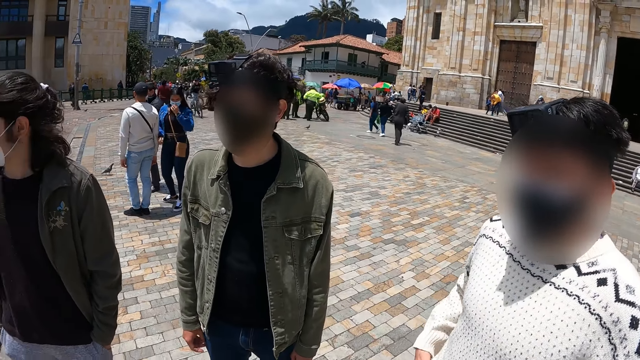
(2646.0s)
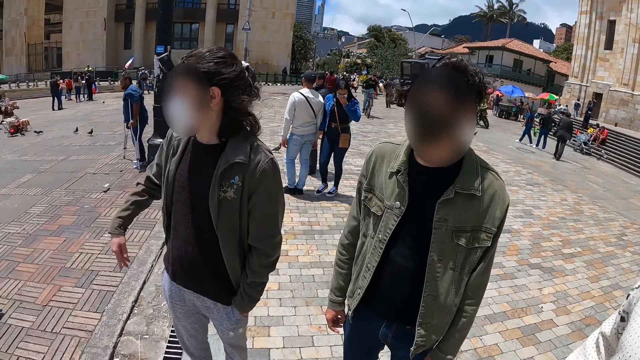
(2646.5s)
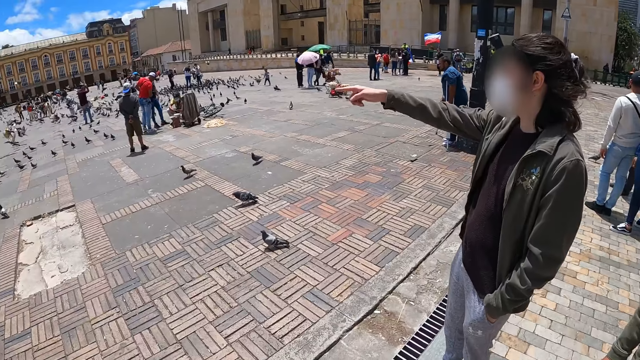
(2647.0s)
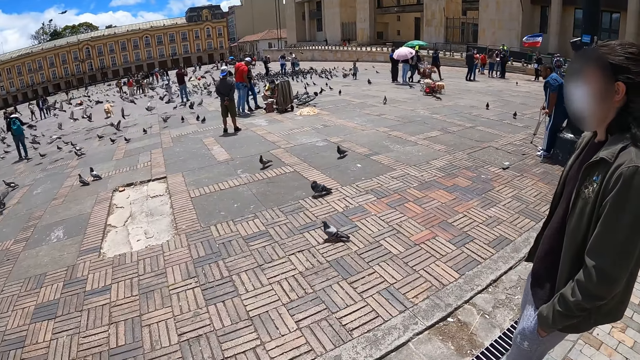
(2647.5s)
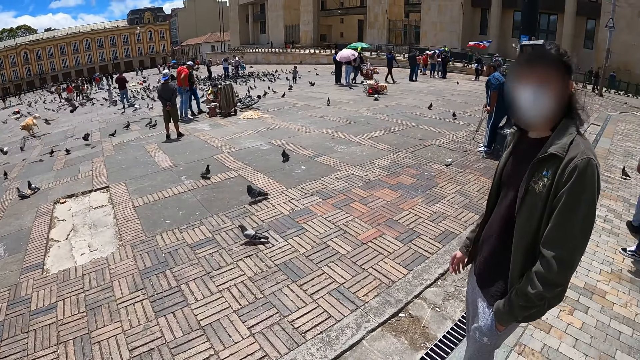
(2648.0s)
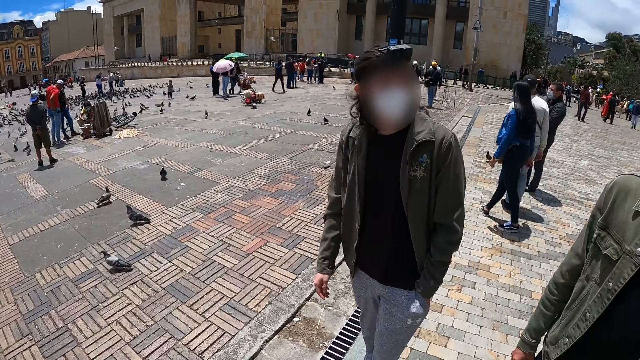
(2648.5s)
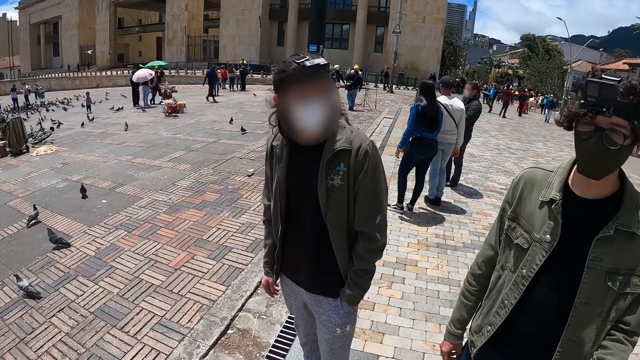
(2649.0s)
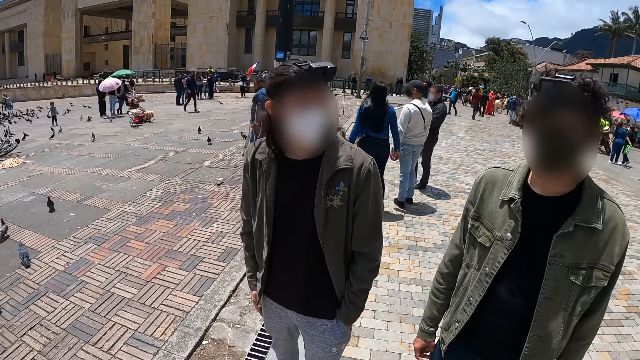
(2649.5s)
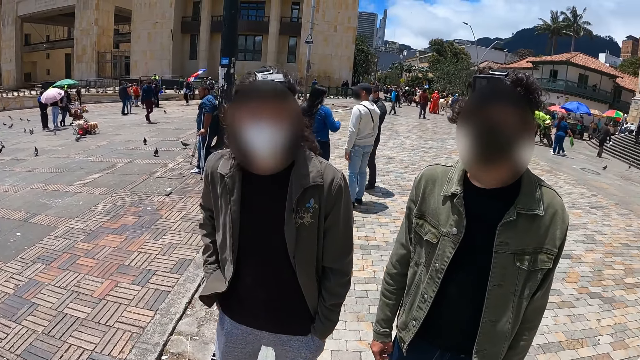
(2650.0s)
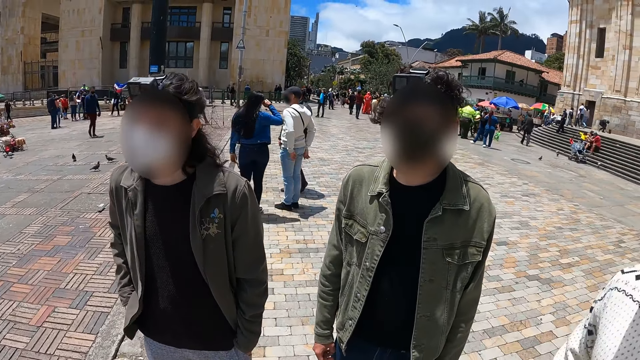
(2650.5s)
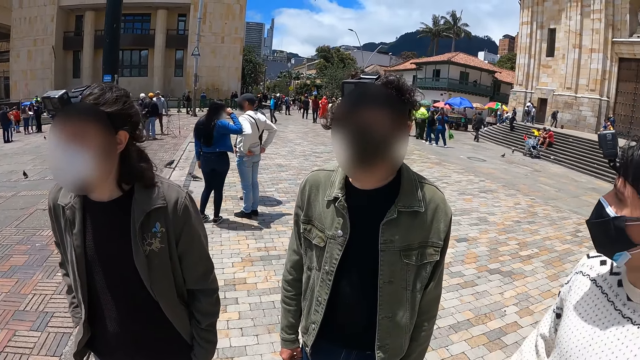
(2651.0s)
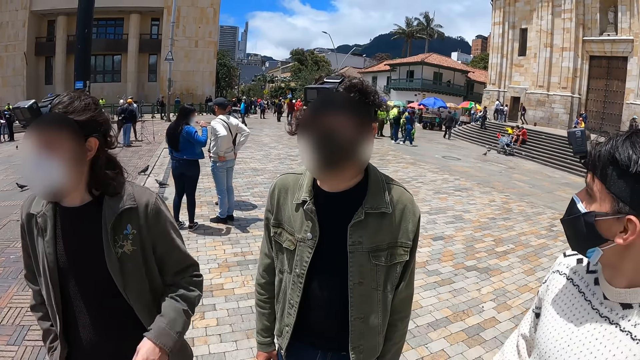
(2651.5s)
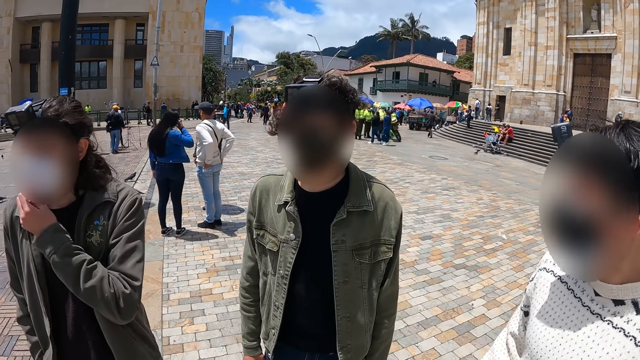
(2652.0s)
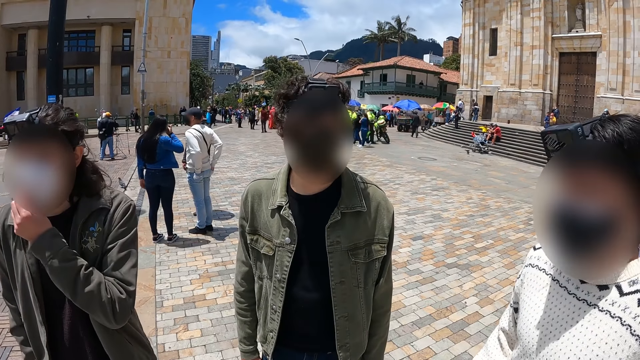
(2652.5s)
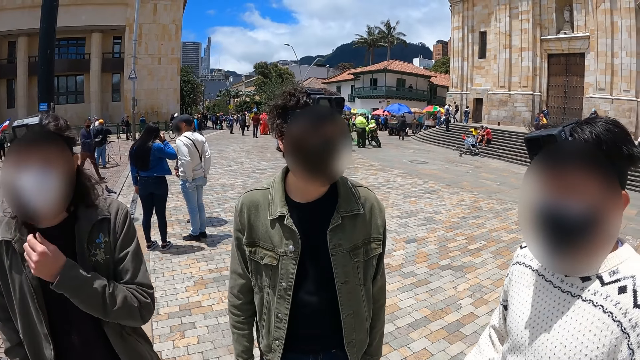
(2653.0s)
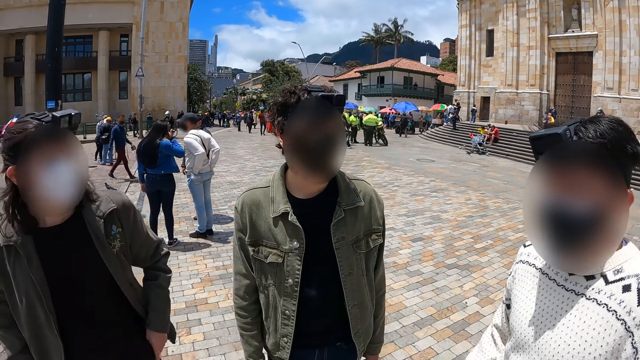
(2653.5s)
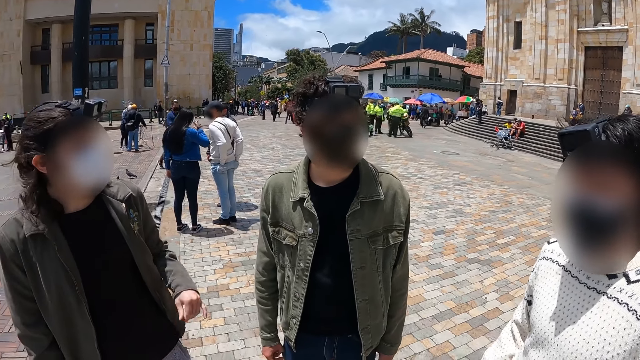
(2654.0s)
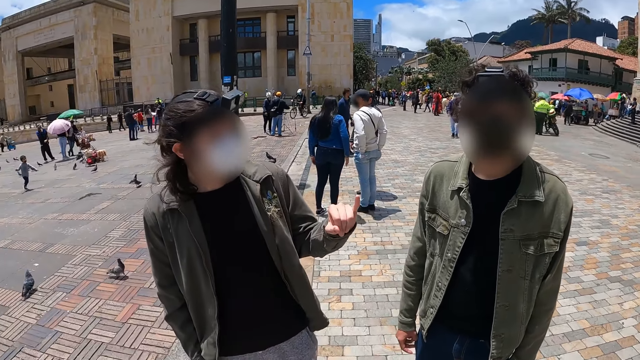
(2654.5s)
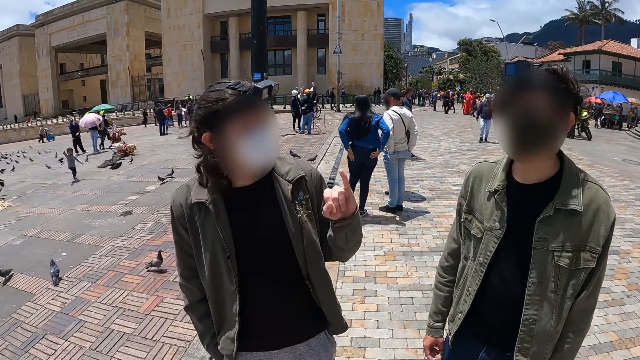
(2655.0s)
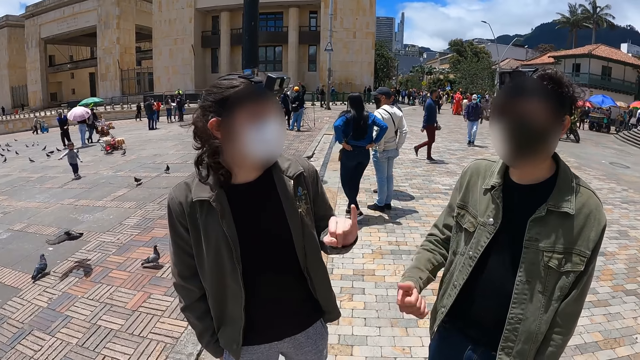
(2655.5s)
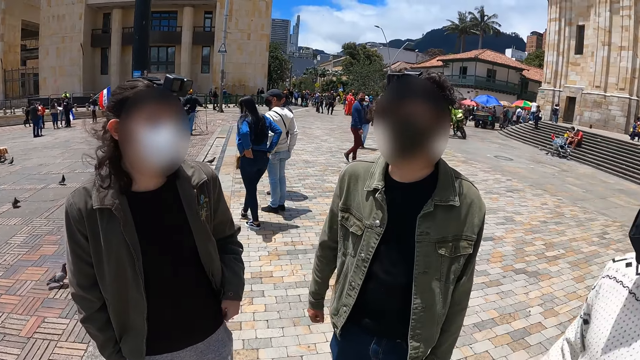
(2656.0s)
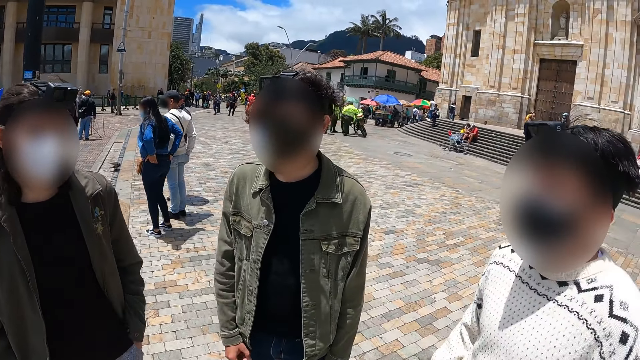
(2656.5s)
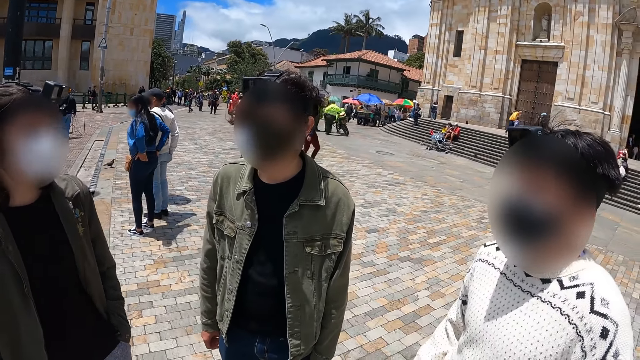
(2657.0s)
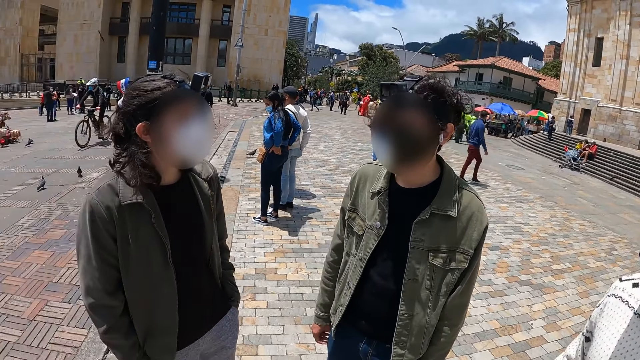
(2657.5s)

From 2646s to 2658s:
The camera wearer looks around.

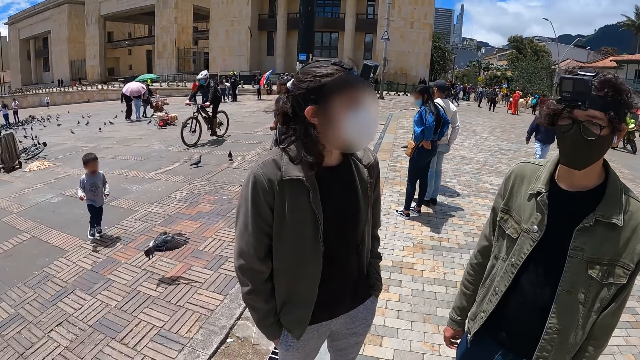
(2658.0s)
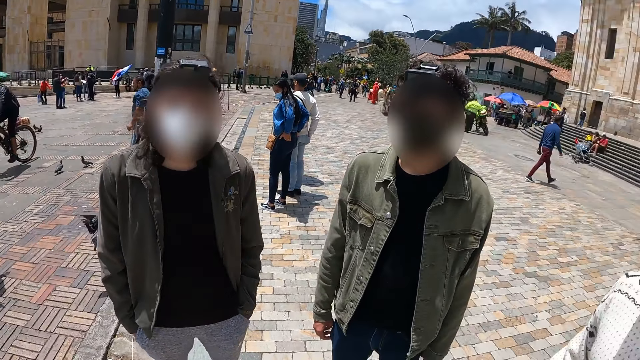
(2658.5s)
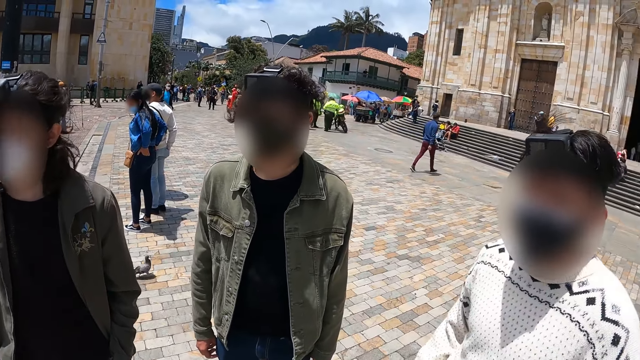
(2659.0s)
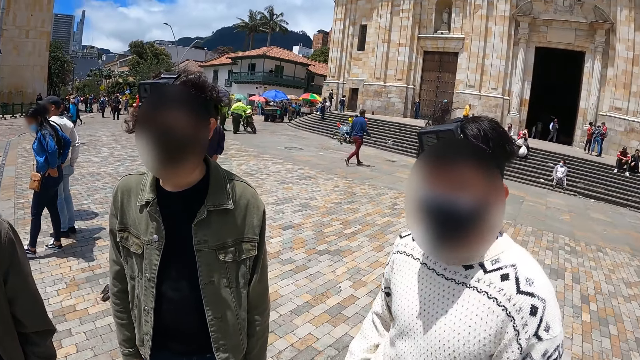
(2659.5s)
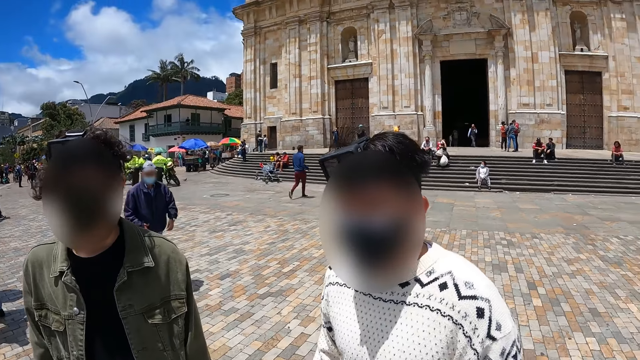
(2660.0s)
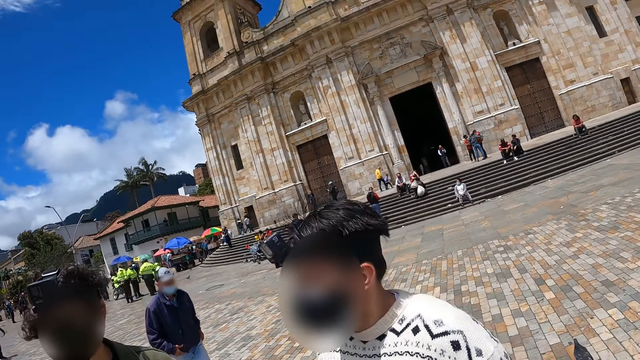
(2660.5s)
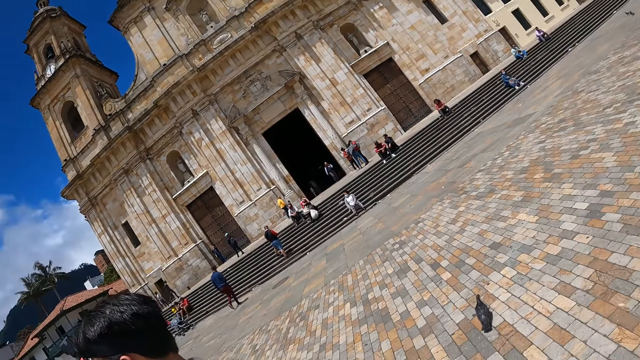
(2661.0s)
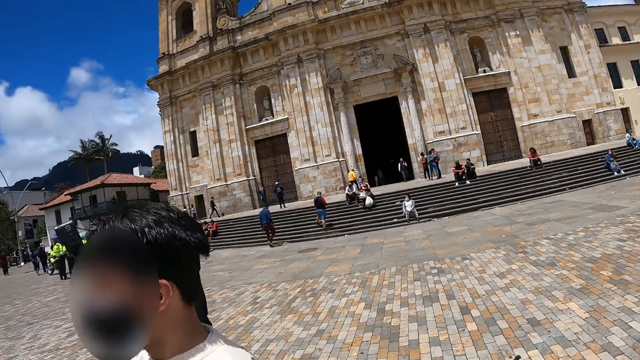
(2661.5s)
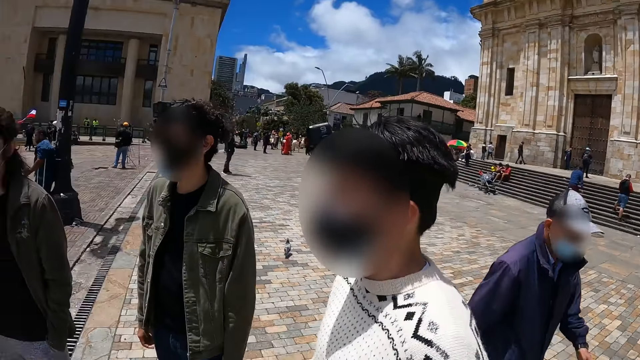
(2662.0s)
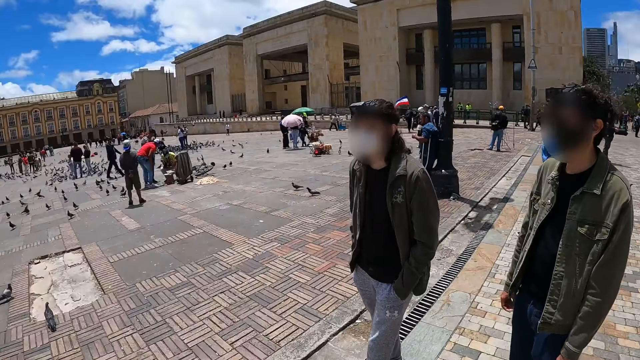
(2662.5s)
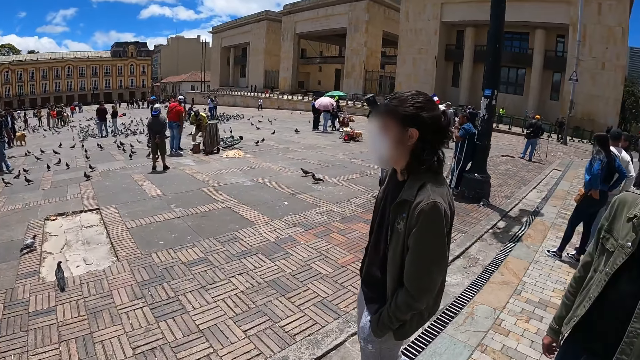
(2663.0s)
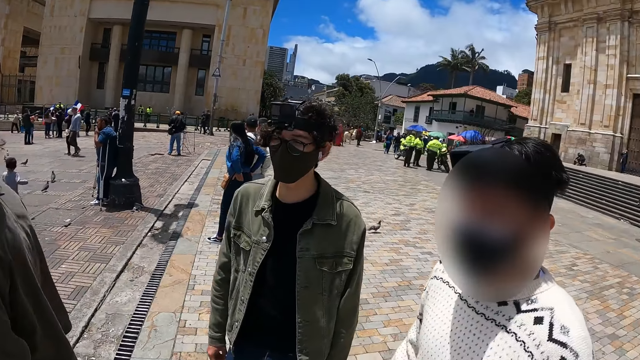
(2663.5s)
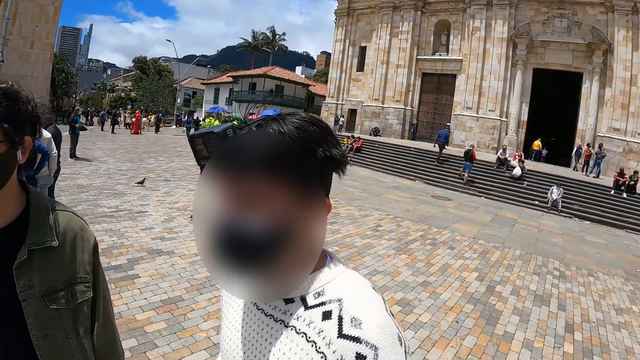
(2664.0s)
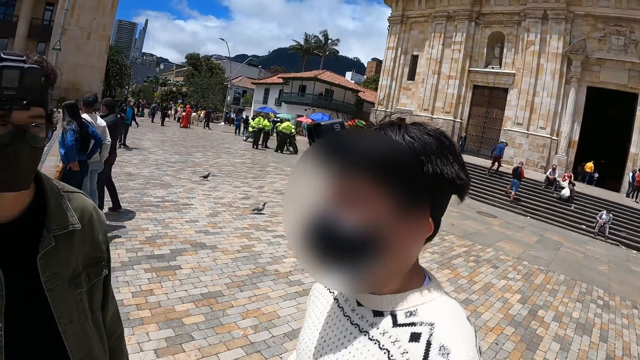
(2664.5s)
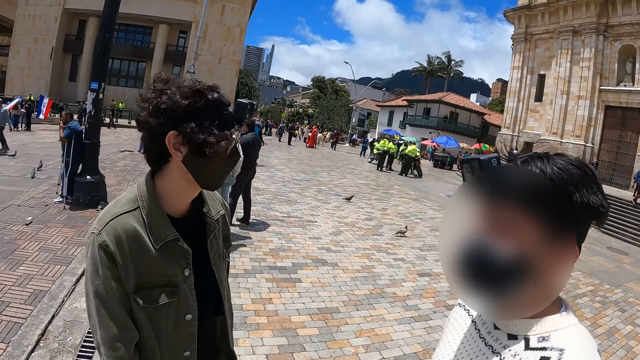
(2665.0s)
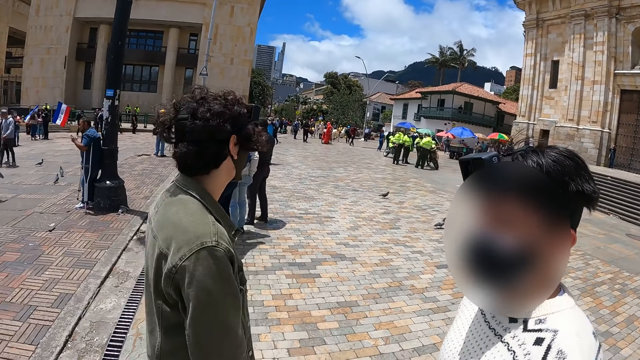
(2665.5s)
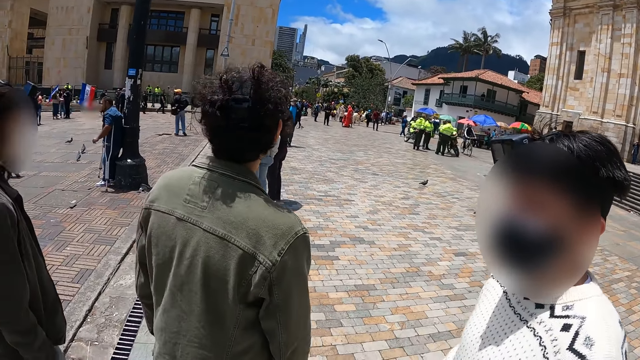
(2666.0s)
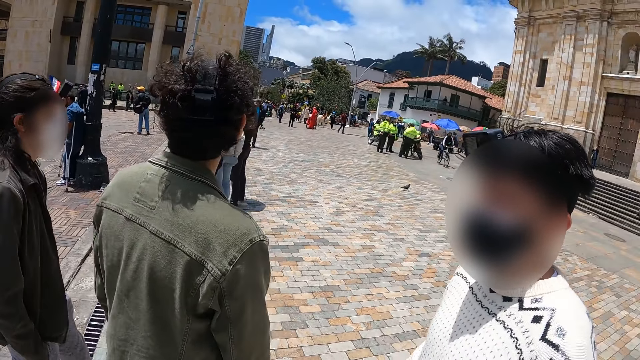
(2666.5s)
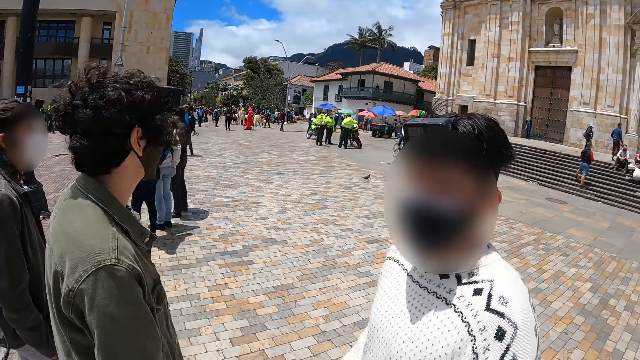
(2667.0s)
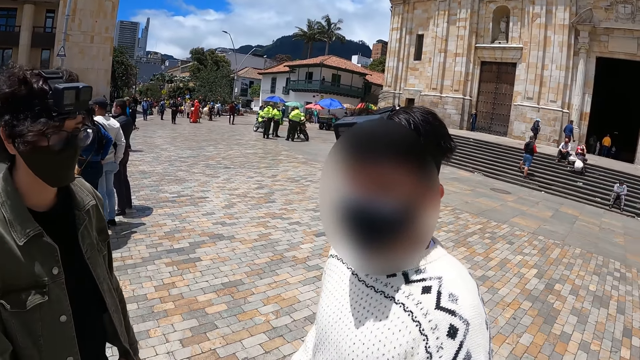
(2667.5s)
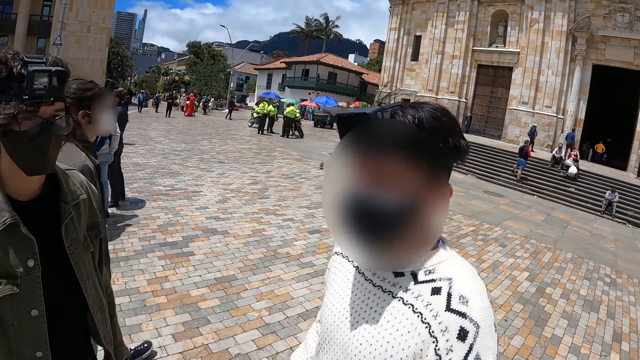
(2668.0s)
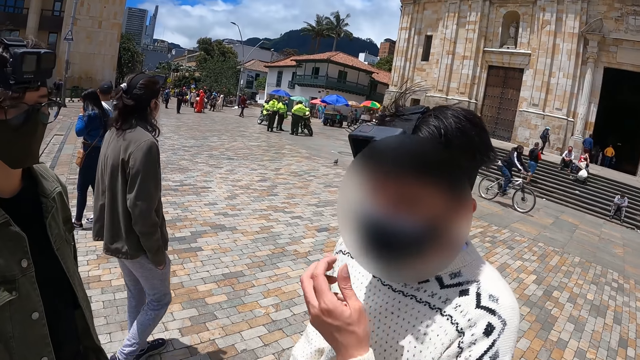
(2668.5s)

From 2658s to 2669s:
A man interacts with people.
